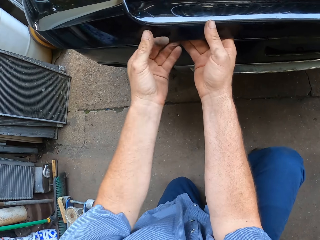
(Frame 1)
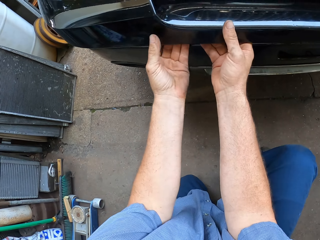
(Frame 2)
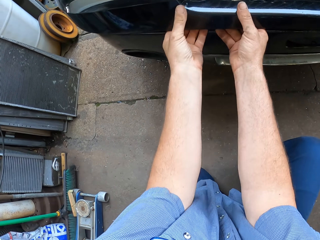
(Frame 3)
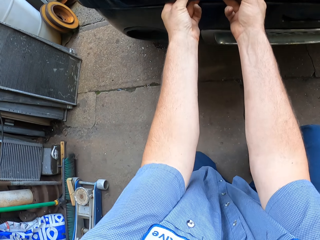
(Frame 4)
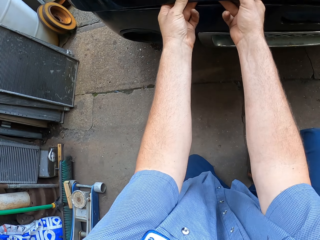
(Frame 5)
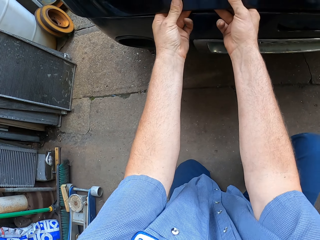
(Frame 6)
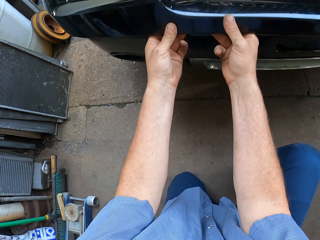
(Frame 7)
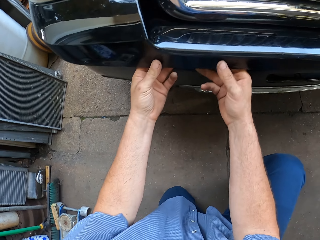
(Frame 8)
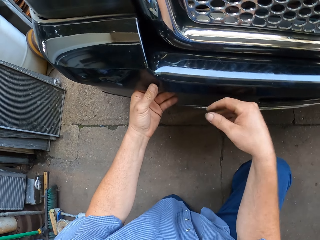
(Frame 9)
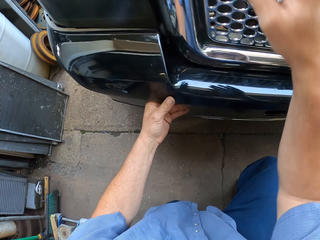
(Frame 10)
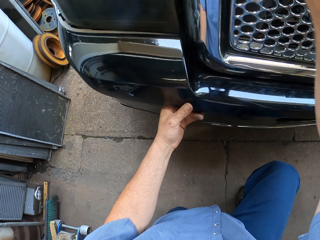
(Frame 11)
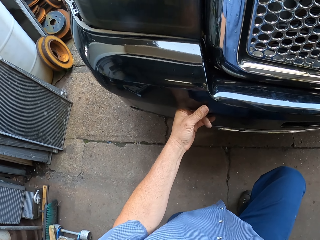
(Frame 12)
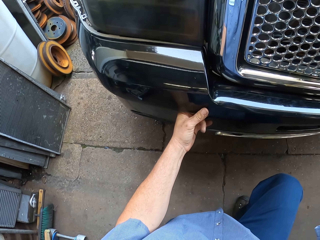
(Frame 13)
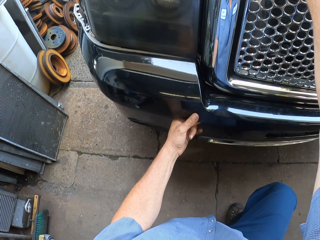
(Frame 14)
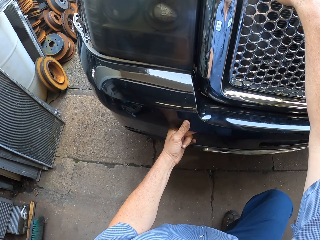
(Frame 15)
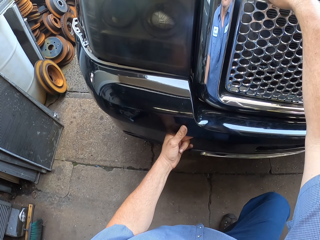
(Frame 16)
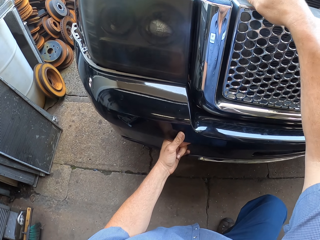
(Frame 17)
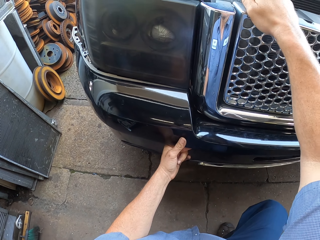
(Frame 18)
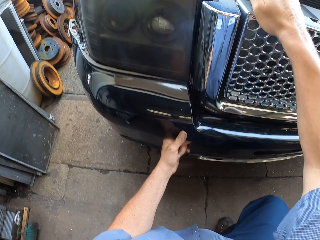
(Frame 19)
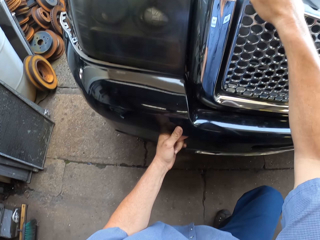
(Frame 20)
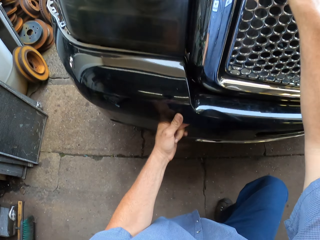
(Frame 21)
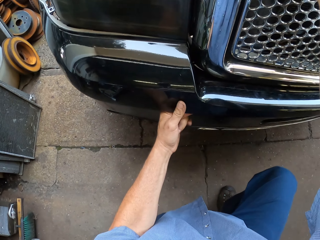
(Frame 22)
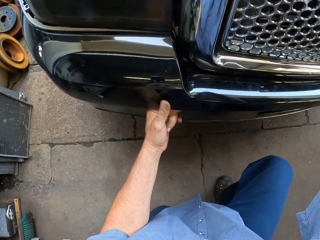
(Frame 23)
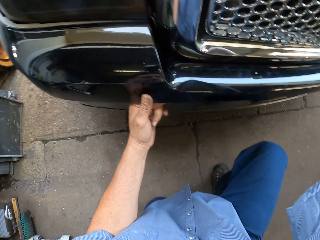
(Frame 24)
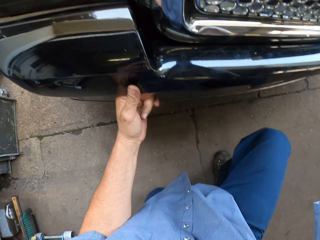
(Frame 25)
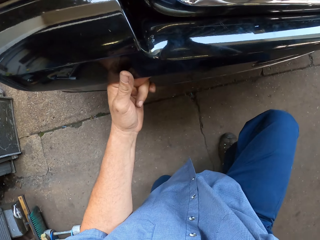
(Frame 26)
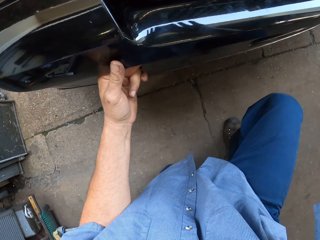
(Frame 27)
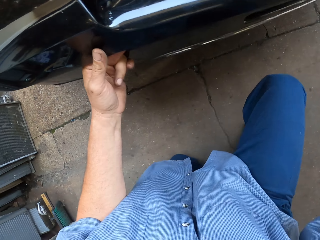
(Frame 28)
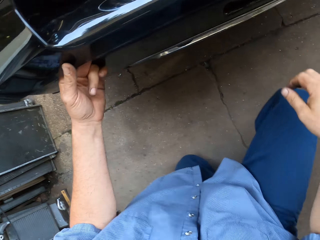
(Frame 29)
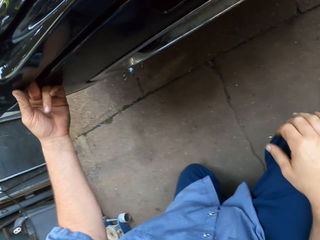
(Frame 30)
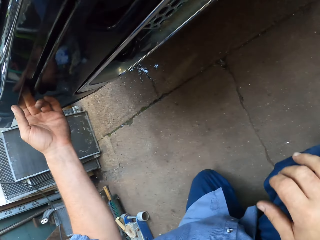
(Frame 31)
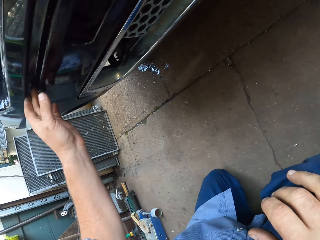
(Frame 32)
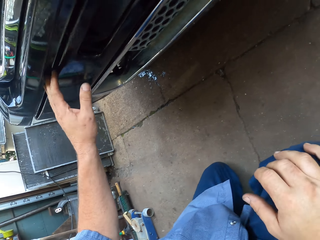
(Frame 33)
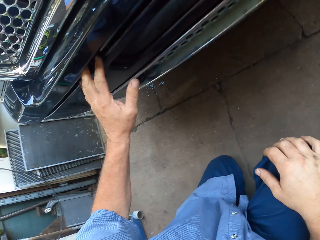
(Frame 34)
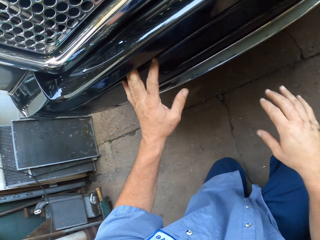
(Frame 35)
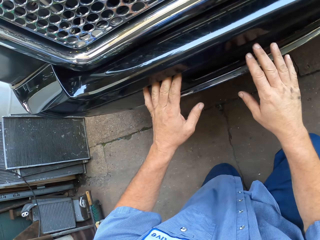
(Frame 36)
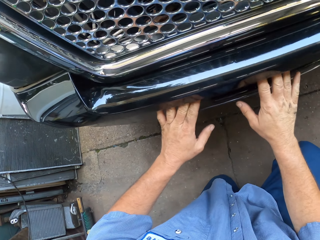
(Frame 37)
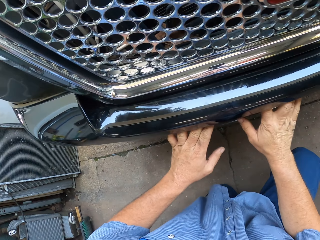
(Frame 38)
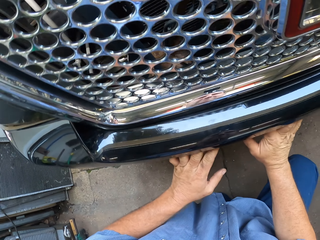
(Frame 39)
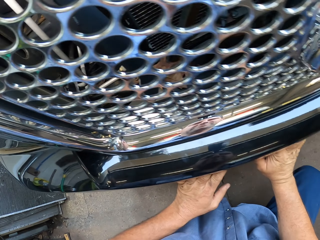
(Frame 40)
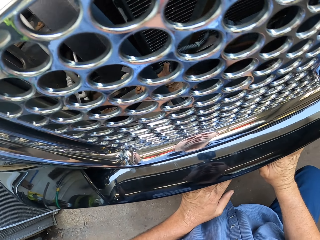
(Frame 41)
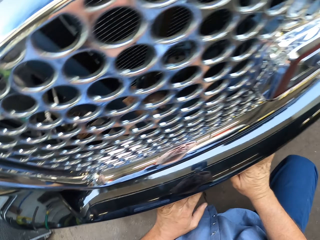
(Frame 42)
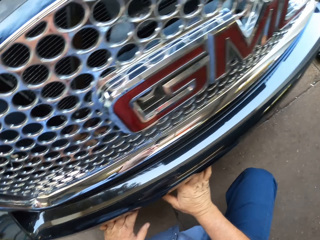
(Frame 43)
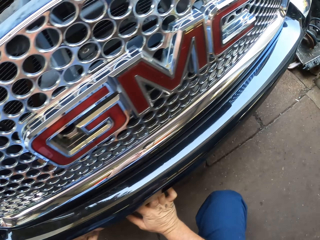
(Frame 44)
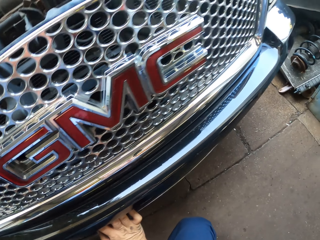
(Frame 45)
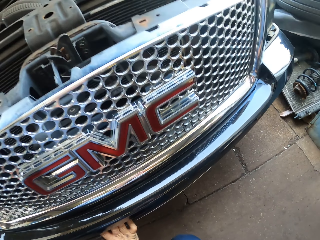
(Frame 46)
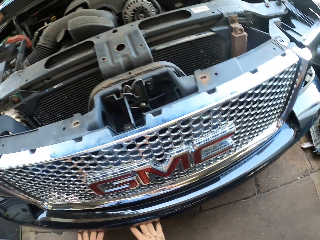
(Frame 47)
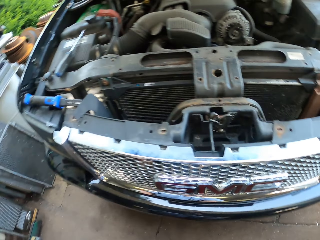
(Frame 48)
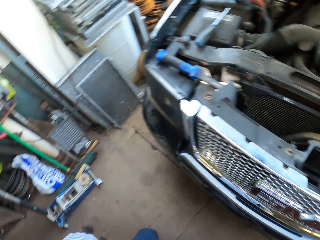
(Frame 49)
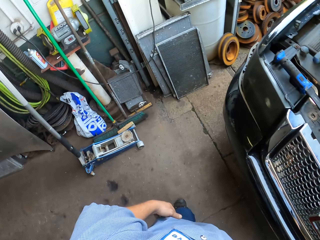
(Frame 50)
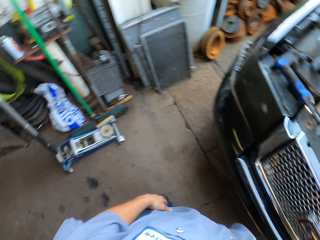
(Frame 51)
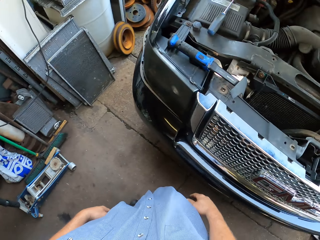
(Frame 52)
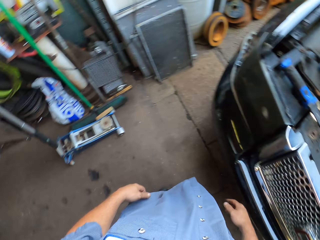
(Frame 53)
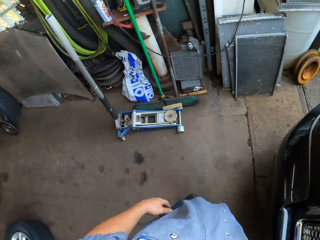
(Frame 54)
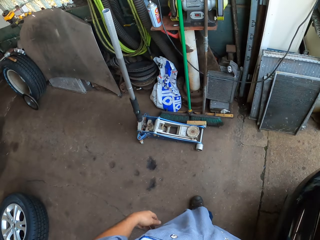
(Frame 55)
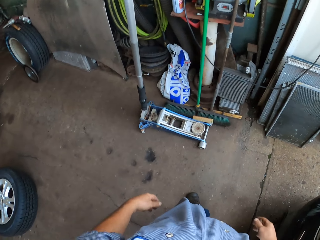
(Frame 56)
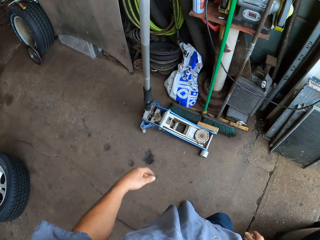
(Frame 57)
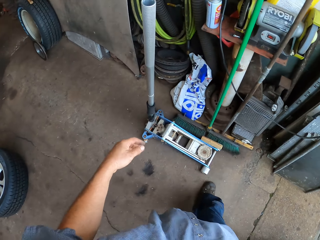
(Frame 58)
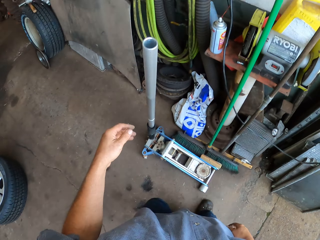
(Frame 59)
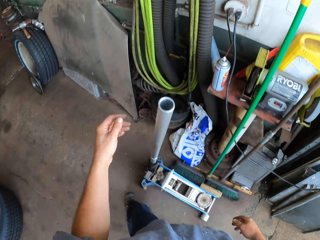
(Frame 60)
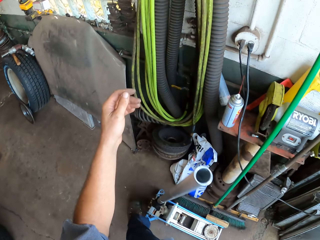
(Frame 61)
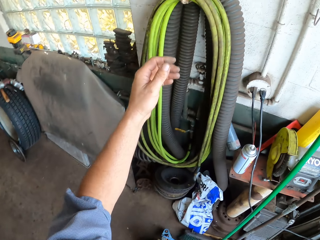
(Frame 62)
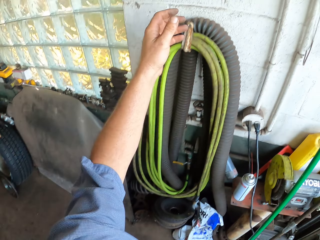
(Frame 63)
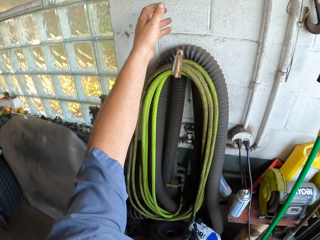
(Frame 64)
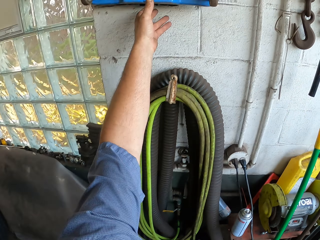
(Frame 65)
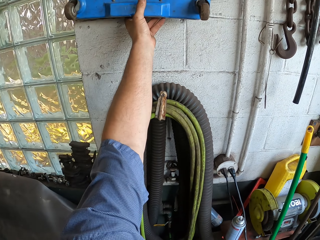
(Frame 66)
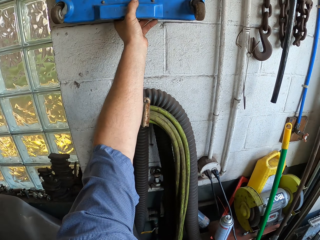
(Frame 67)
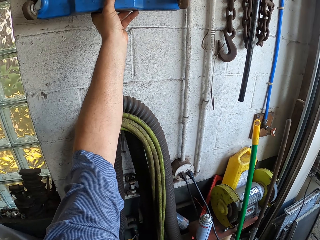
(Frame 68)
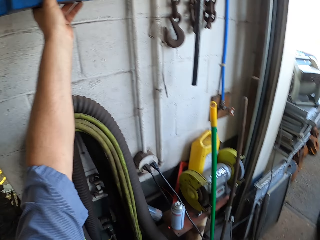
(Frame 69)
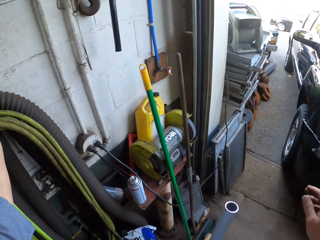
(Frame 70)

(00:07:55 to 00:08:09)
The camera wearer moves hands around. He lifts up the right hand. He pulls the metal. He holds his knee with the right hand. He holds the metal. He looks around. He stands up. He walks forward.

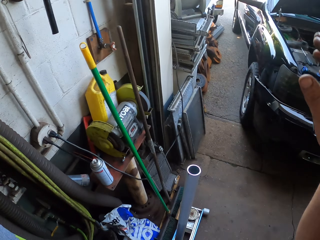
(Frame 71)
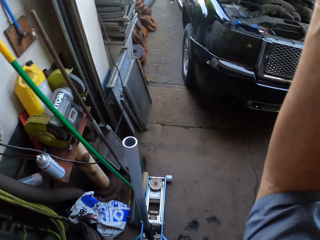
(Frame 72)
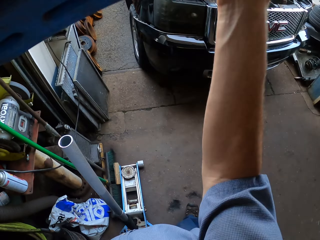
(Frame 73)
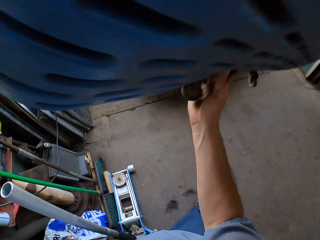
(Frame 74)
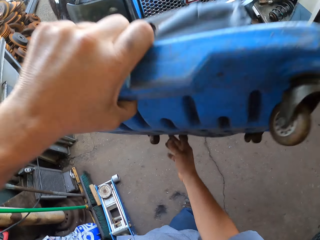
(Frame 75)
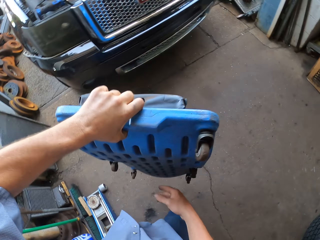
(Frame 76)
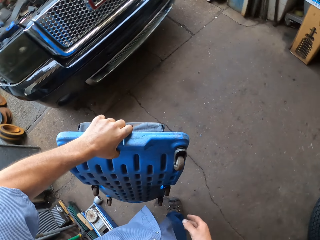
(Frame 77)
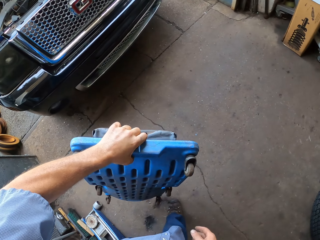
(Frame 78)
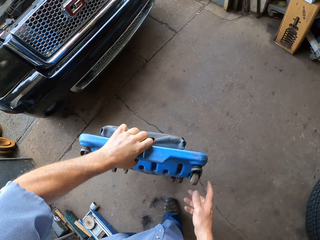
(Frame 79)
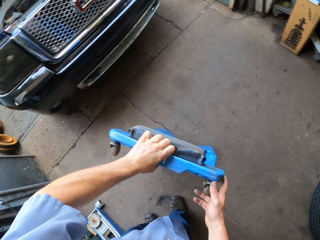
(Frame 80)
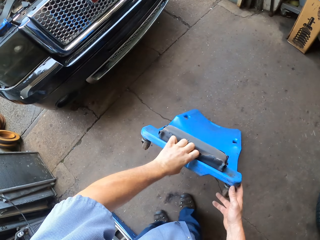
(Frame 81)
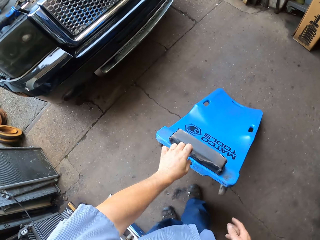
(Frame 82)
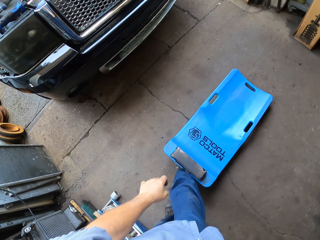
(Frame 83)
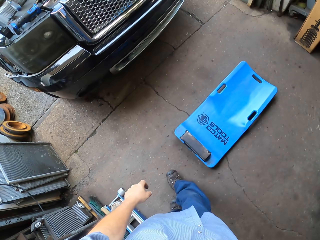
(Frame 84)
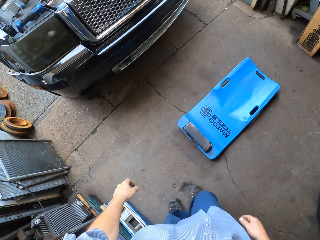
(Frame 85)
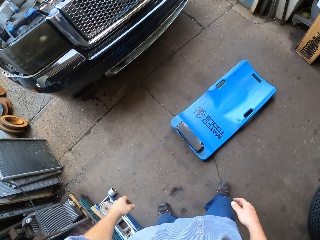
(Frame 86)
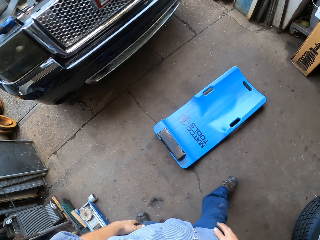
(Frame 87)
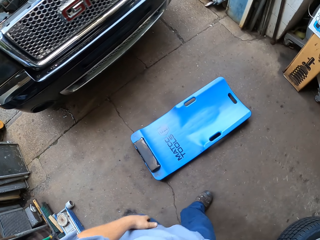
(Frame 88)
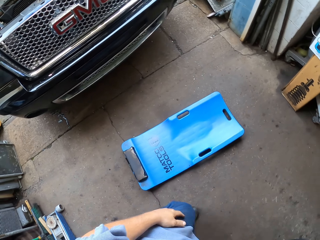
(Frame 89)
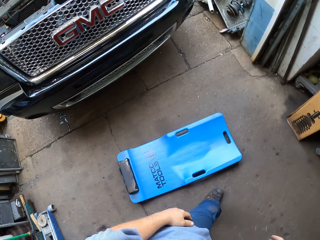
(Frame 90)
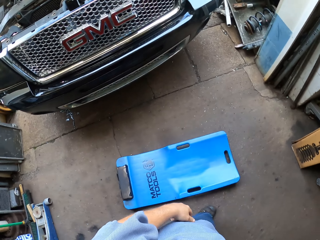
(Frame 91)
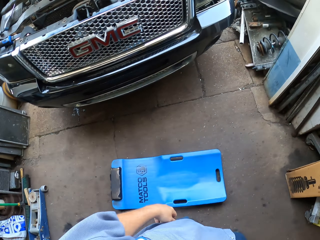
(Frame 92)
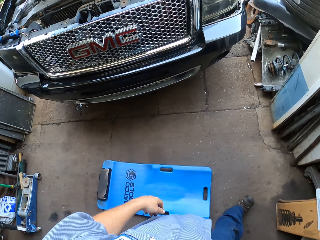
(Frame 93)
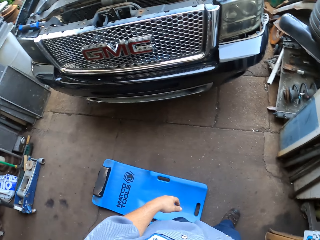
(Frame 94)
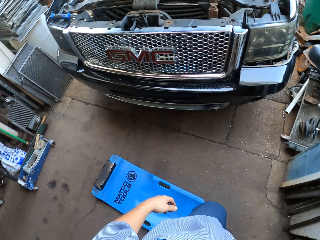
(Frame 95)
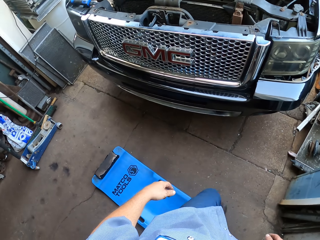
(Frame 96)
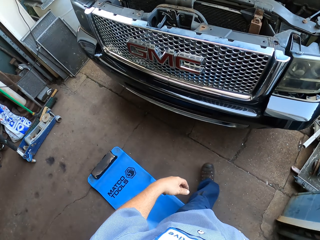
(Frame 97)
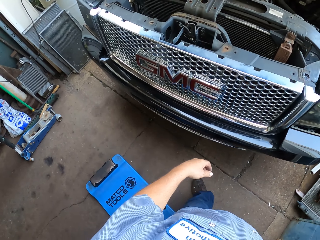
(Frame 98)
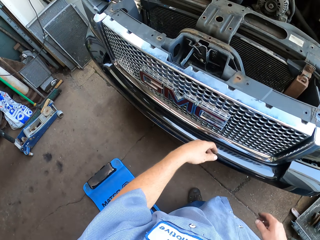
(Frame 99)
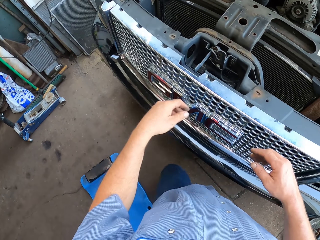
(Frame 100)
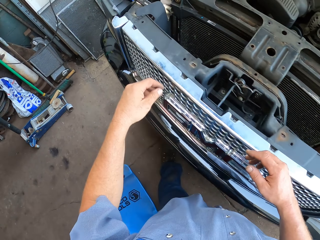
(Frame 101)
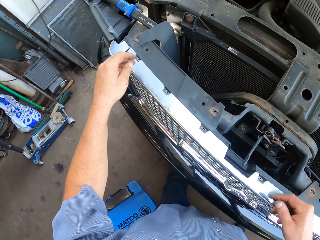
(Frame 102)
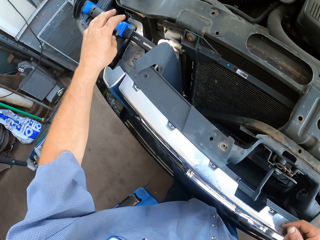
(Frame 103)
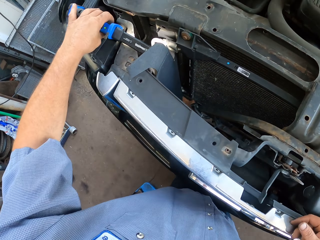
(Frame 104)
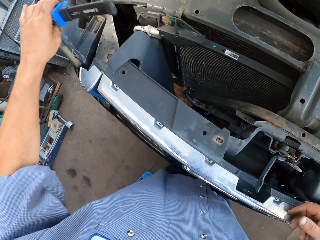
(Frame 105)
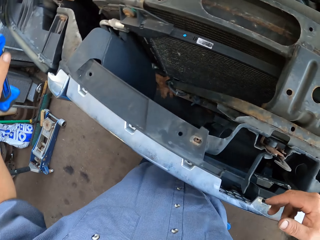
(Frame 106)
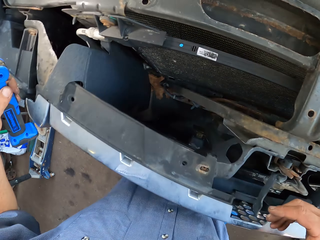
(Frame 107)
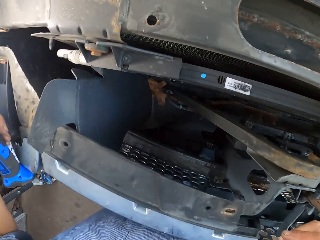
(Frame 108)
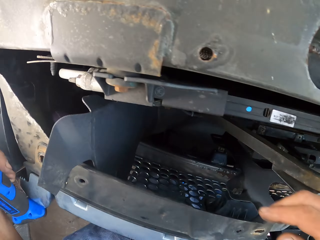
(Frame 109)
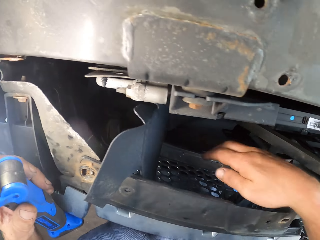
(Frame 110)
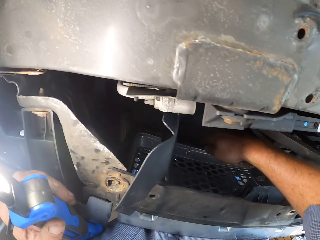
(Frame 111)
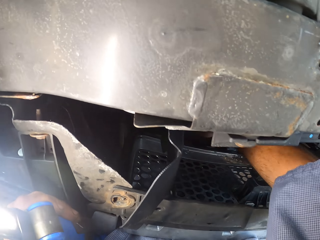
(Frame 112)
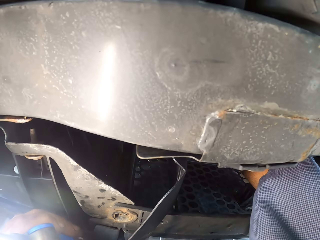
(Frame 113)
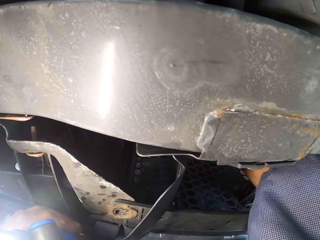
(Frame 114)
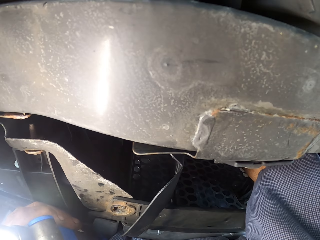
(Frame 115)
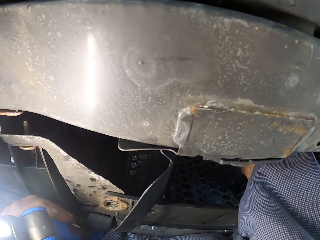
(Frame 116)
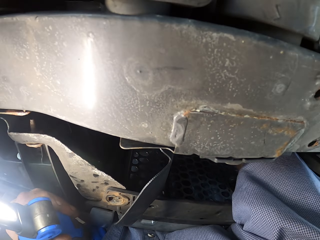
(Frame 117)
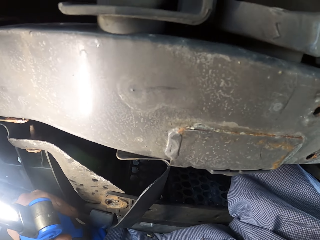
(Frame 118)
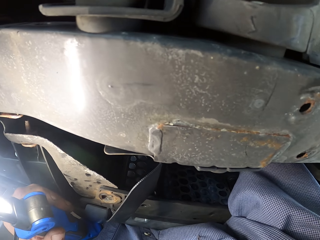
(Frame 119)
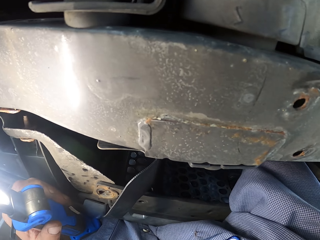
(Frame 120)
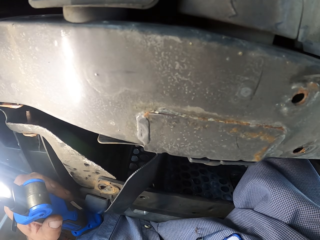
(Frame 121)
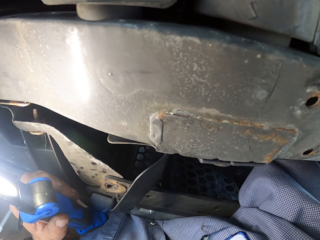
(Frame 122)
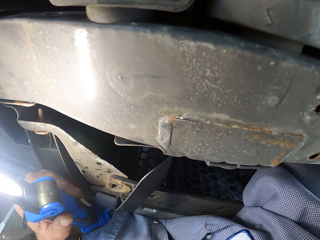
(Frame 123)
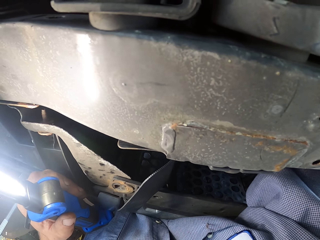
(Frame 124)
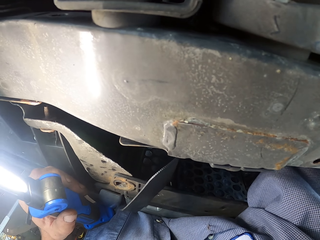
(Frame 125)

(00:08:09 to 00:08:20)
The camera wearer picks up both hands. He places a tool on the ground. He moves forward. He picks up a flashlight. He puts his right hand in the grill.
